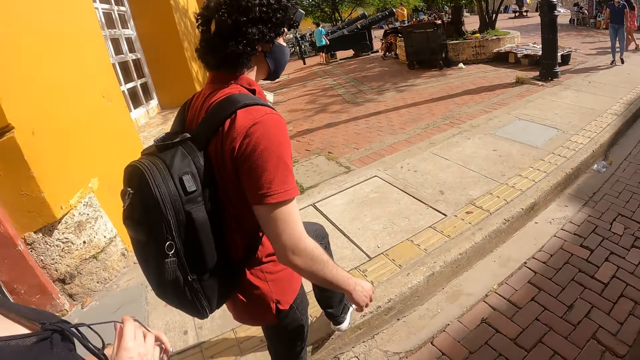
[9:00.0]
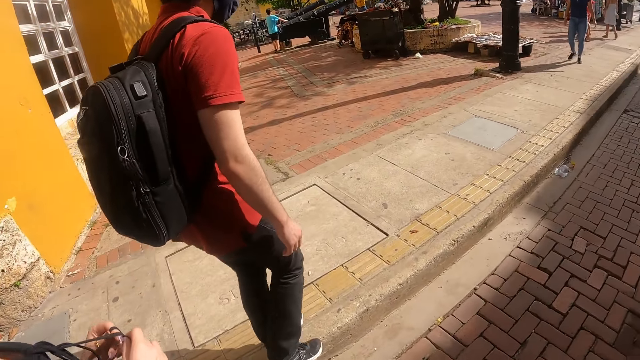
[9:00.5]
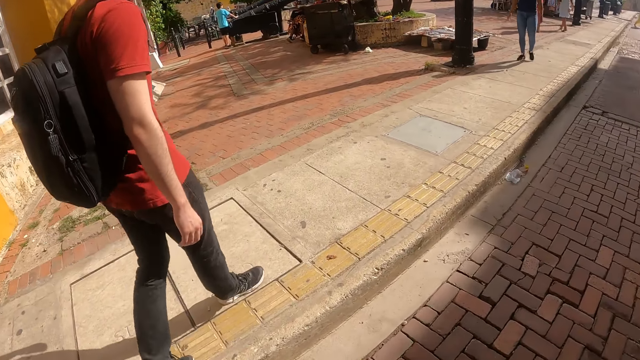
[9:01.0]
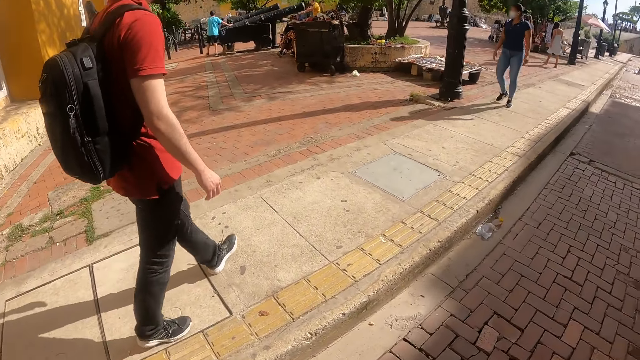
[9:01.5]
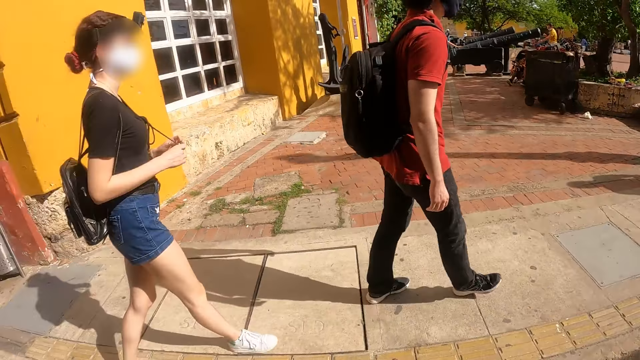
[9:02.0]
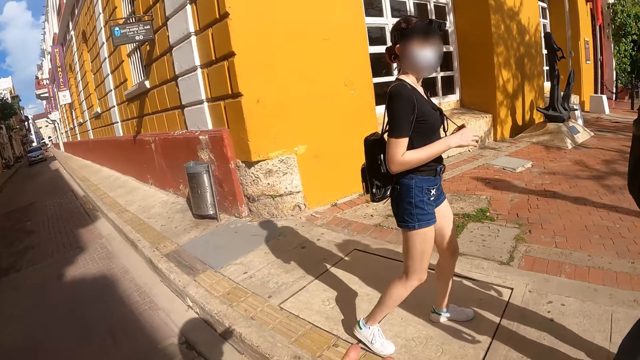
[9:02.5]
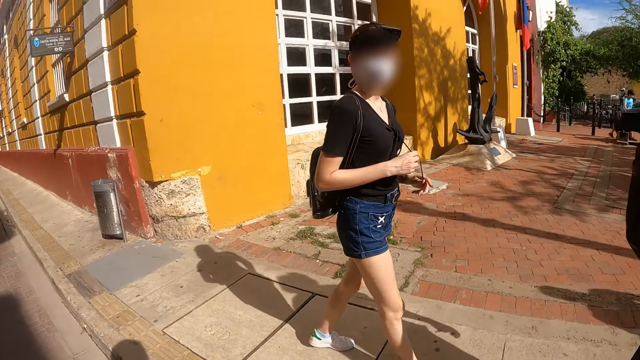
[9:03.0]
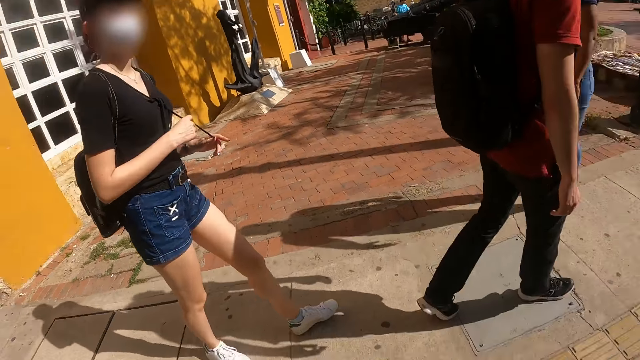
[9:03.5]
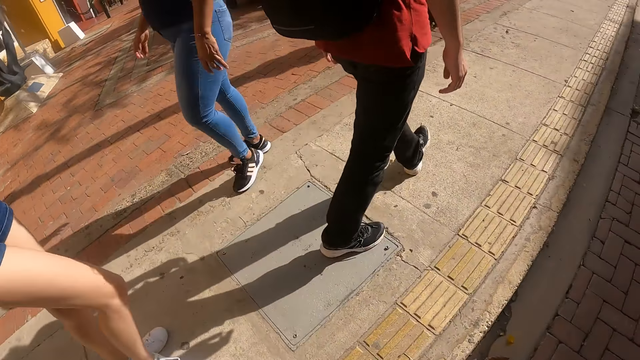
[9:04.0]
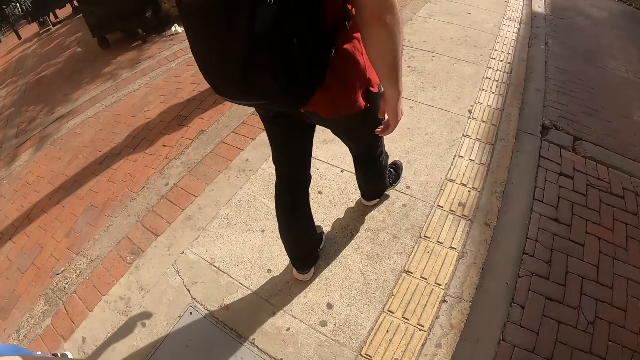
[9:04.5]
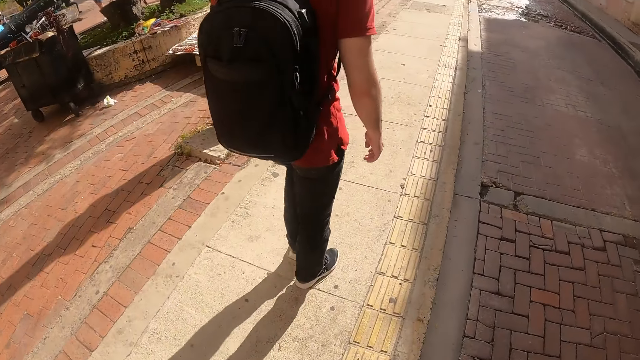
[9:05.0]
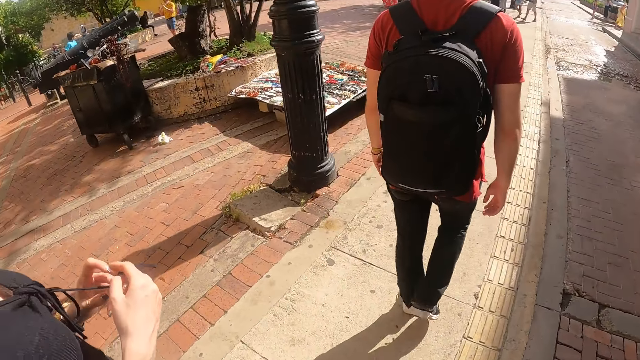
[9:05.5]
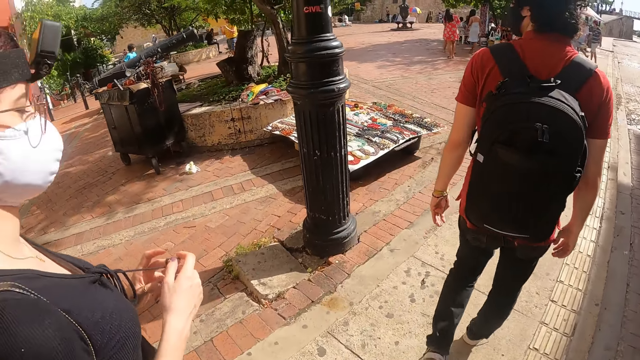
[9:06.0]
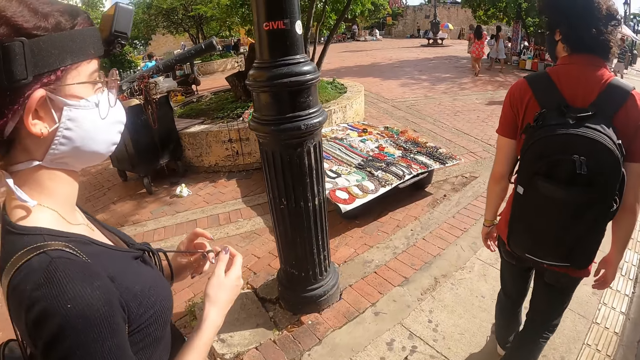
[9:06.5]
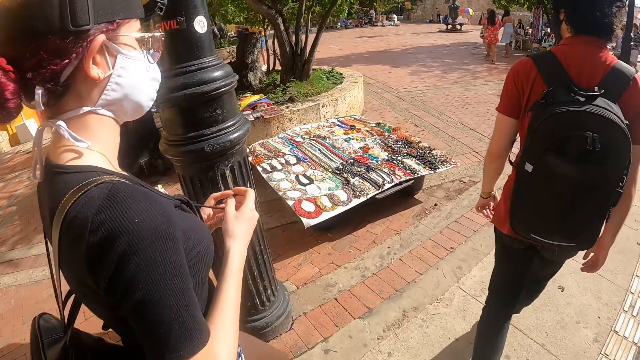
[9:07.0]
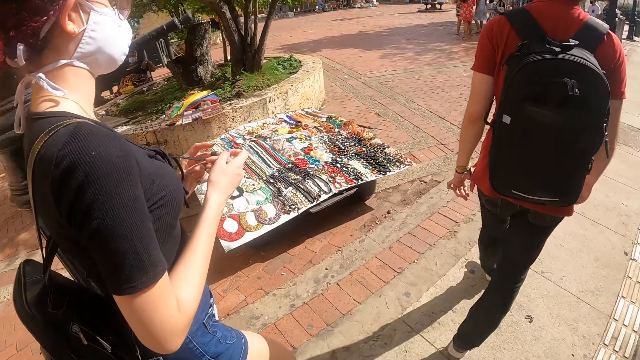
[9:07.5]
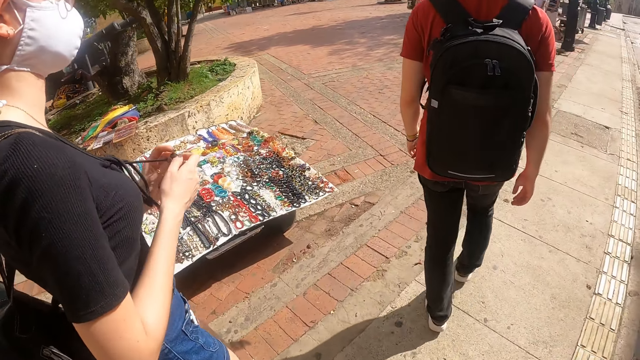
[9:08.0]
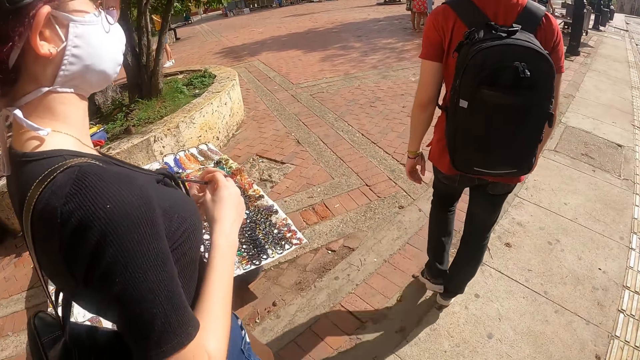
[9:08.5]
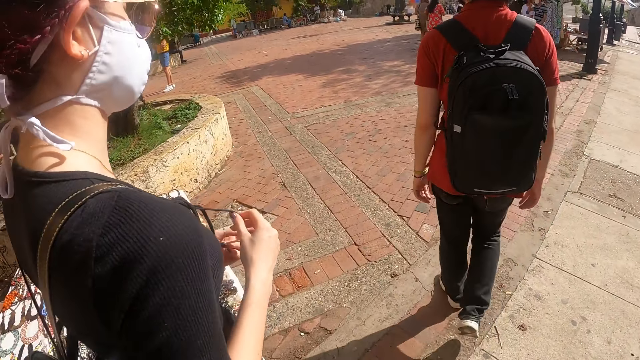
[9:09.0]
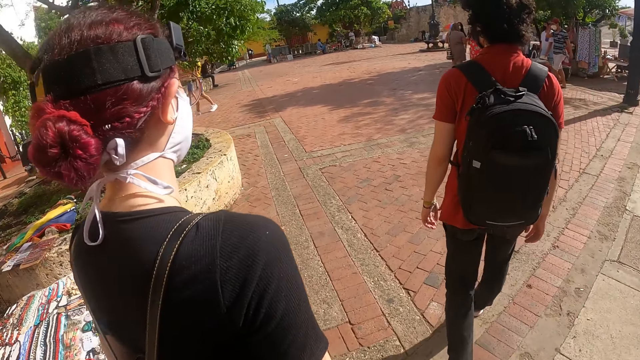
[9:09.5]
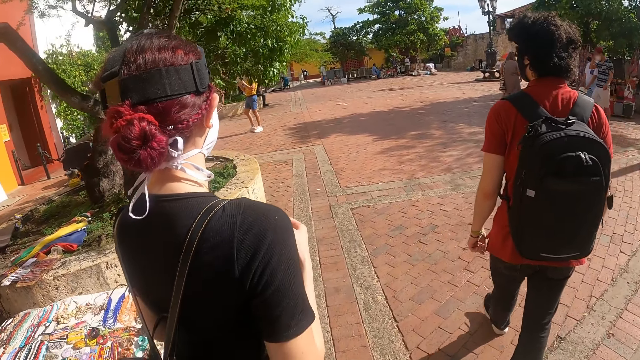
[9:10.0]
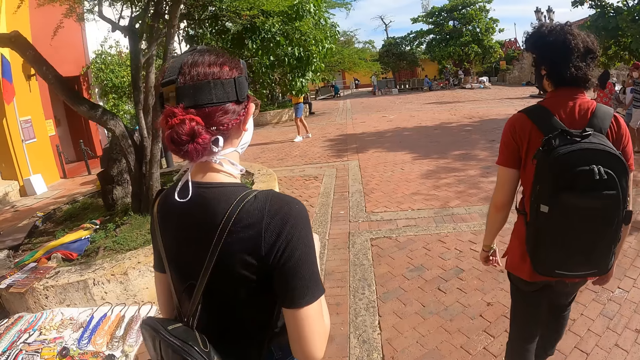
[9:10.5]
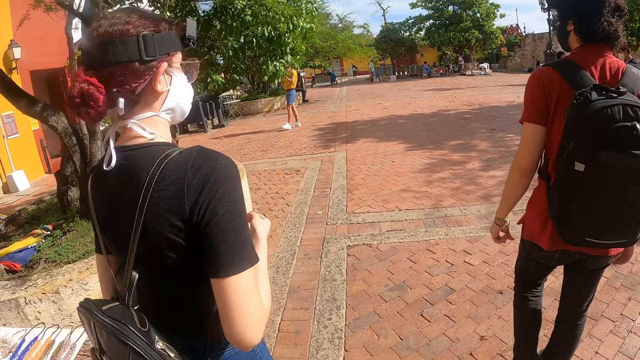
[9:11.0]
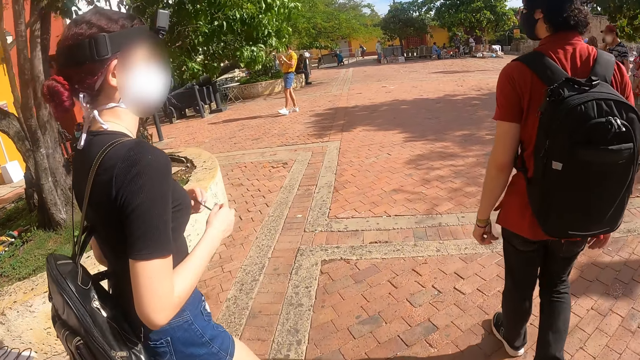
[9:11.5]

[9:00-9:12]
The camera wearer walks outside. They stare at a lady.

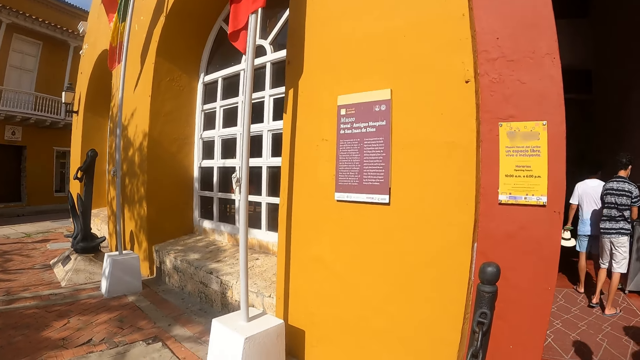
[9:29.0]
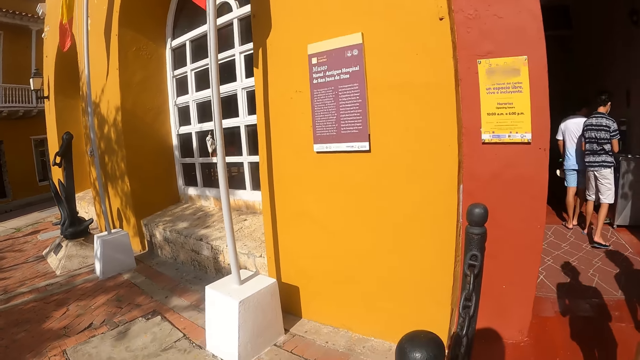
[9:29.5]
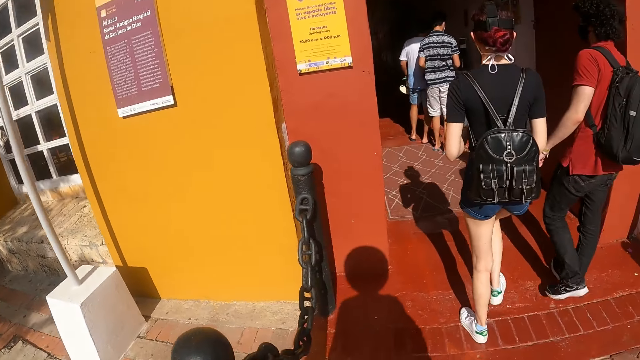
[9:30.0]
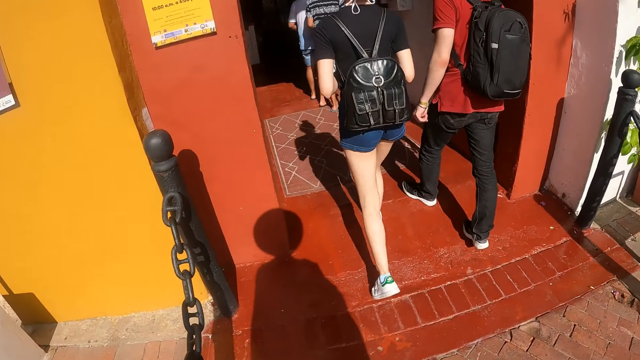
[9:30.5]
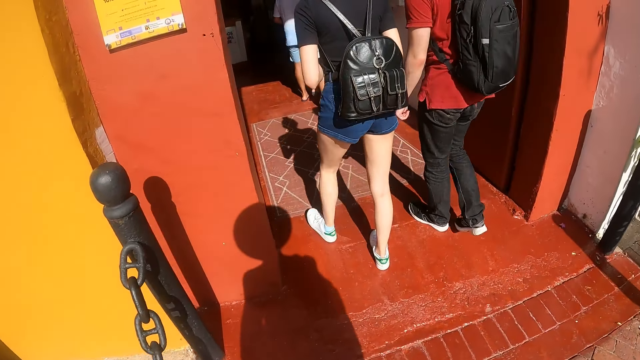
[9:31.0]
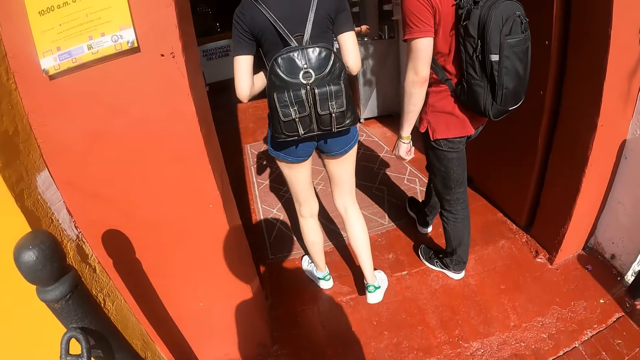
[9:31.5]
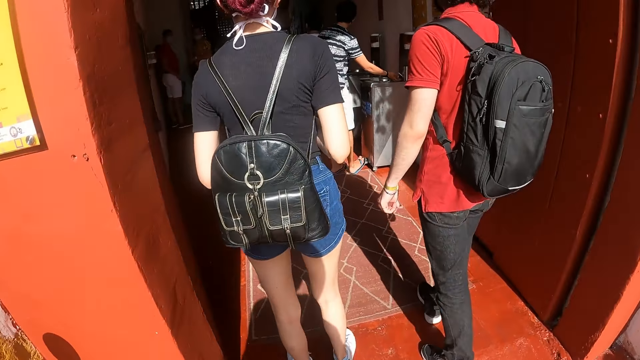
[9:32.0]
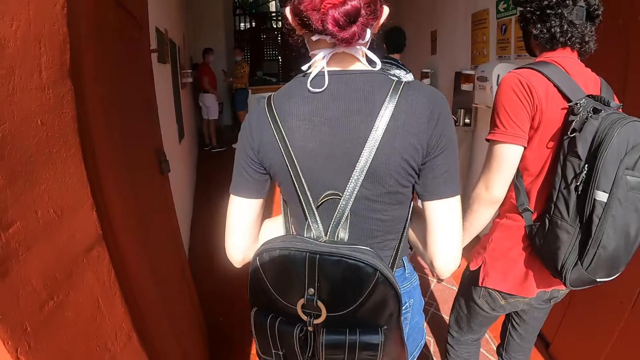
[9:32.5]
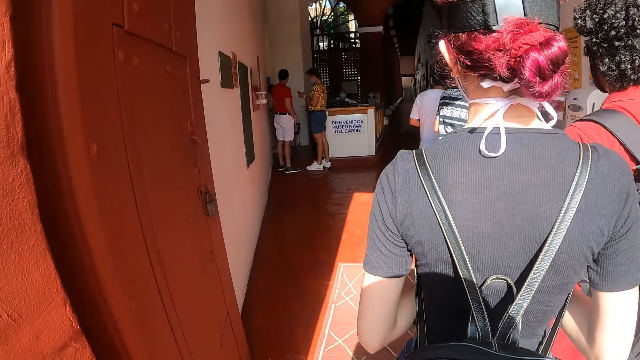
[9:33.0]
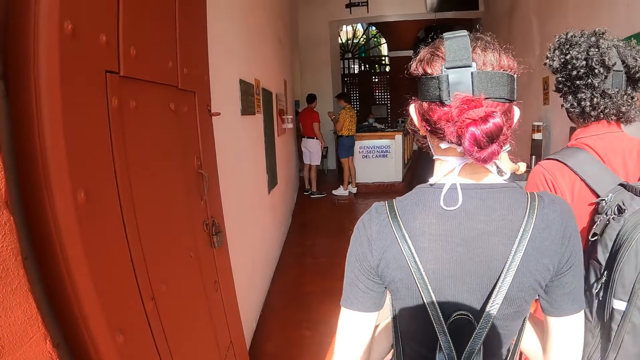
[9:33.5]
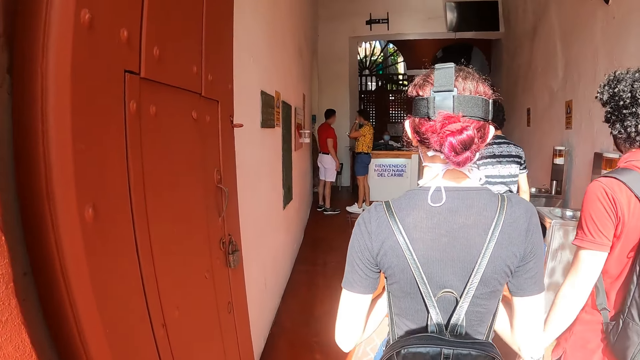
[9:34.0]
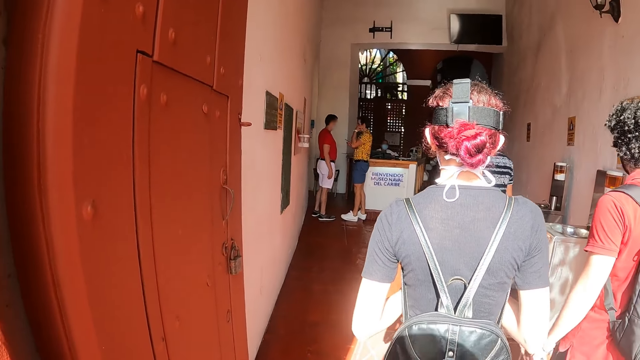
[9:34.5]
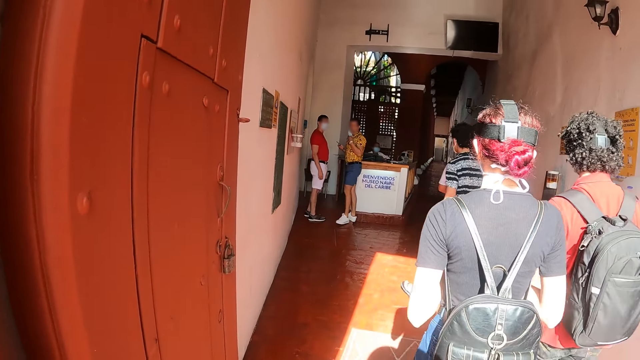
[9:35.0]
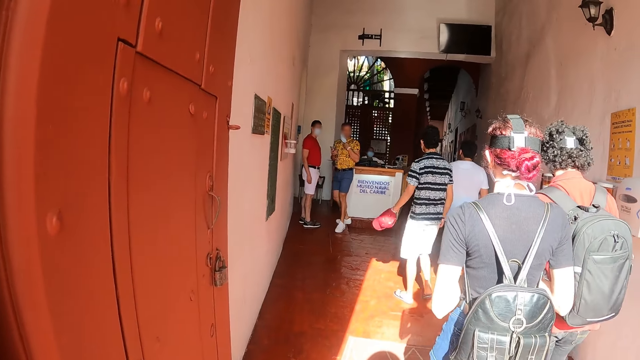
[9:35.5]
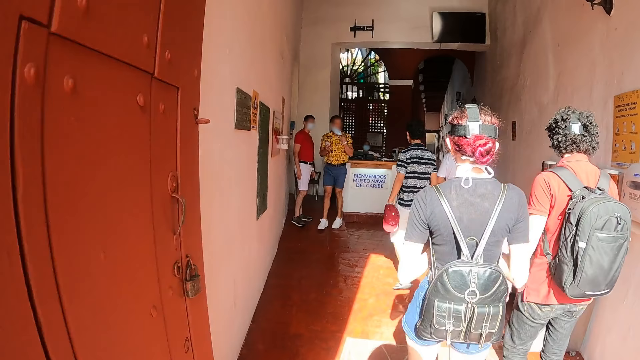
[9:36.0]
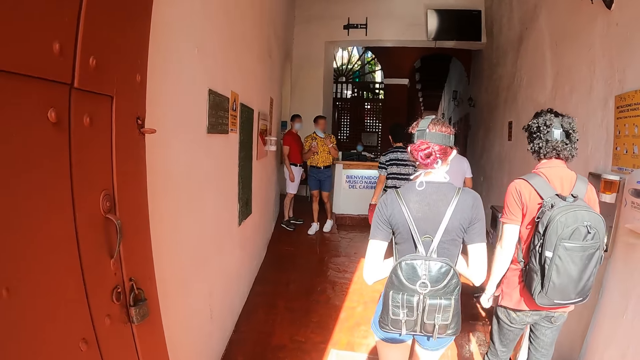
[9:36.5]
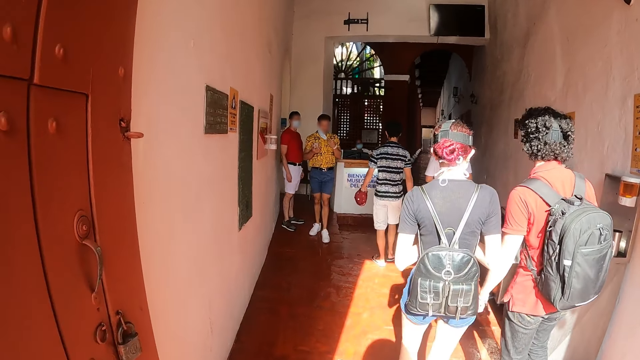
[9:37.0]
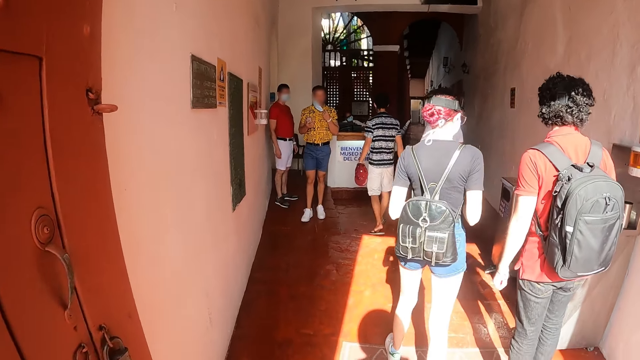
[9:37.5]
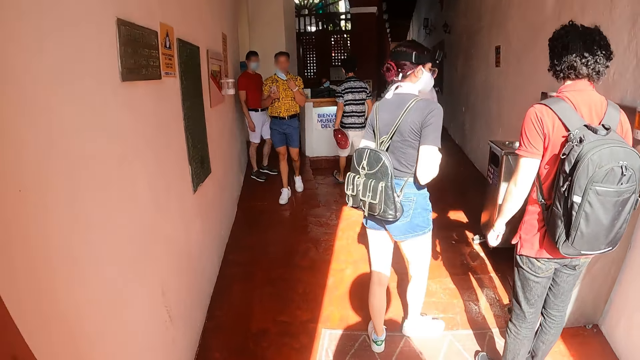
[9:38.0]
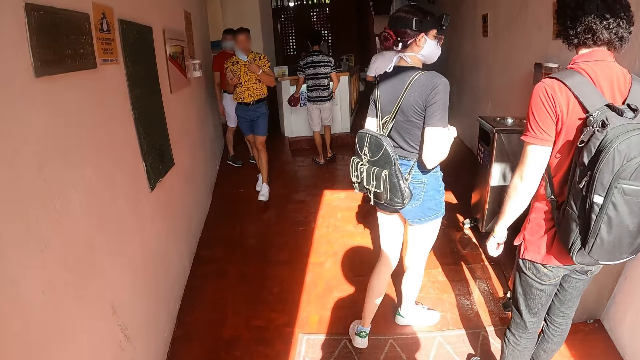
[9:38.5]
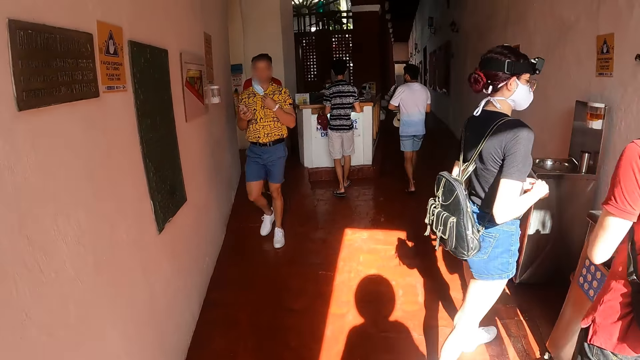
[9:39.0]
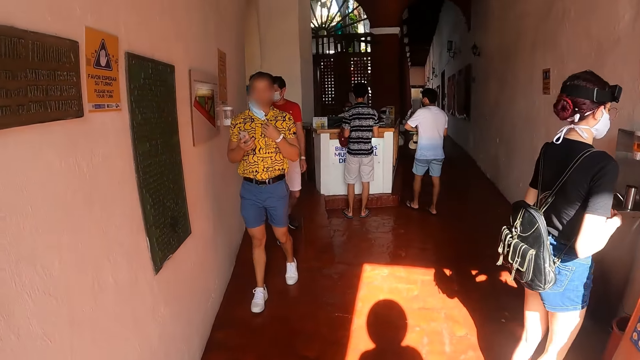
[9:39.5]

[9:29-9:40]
A man enters the museum reception with a lady. The lady enters the museum reception with the man. The camera wearer enters the museum reception. The man walks towards the reception hand washing sink. The lady walks towards the hand washing sink in the reception.
